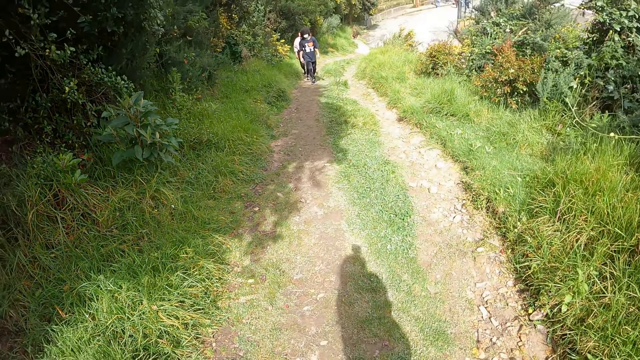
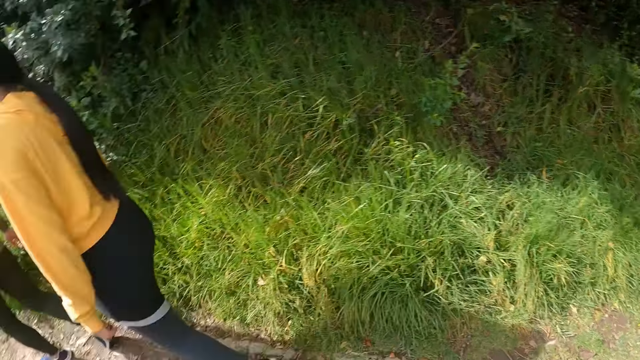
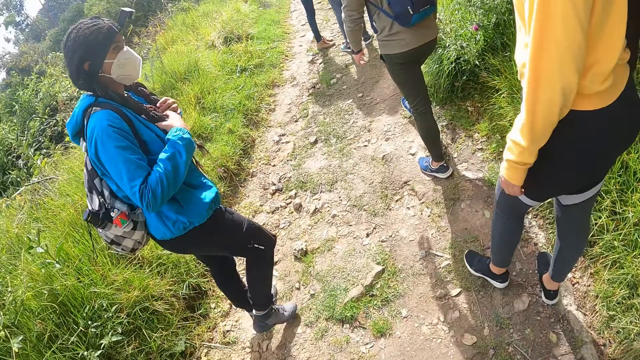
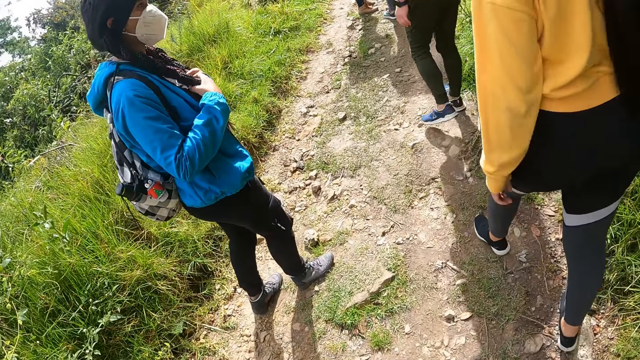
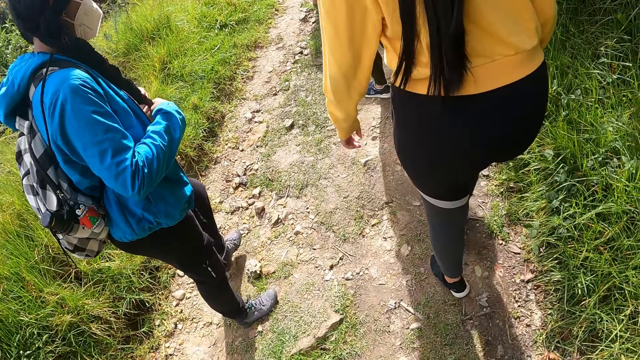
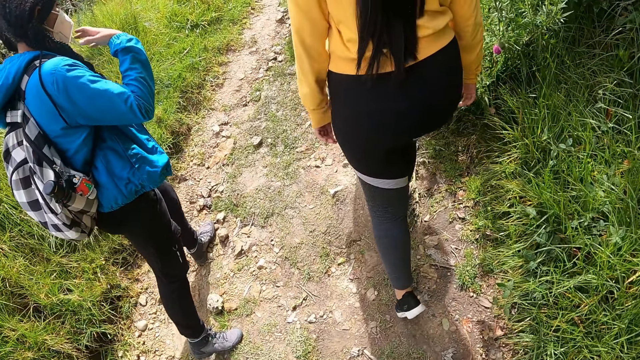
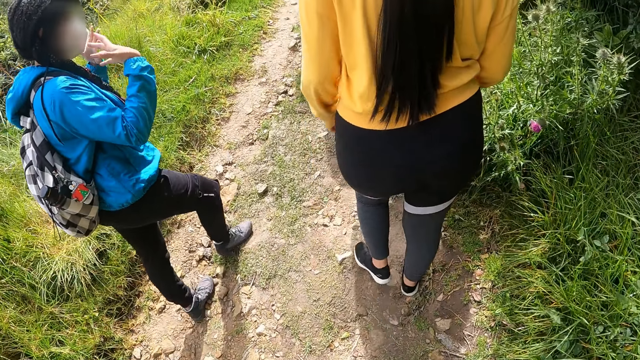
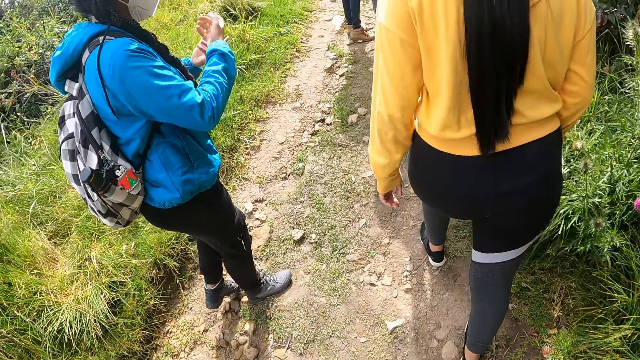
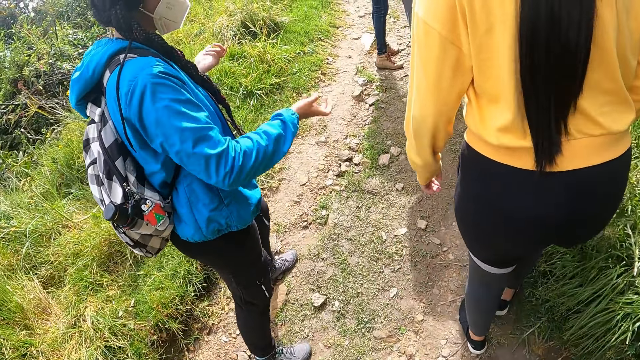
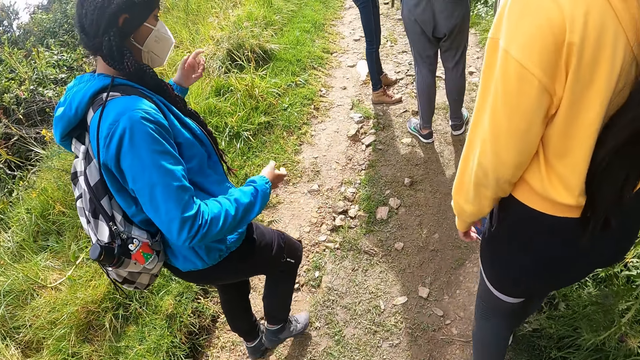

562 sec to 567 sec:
The camera wearer looks behind.

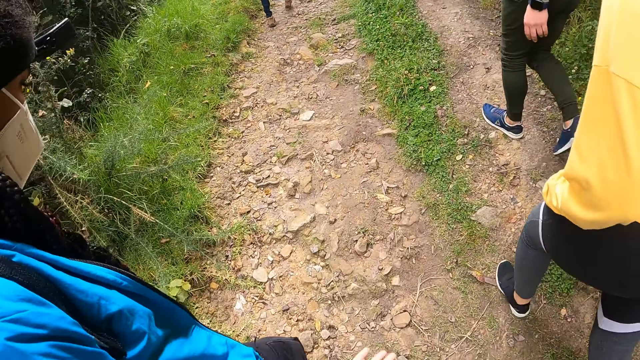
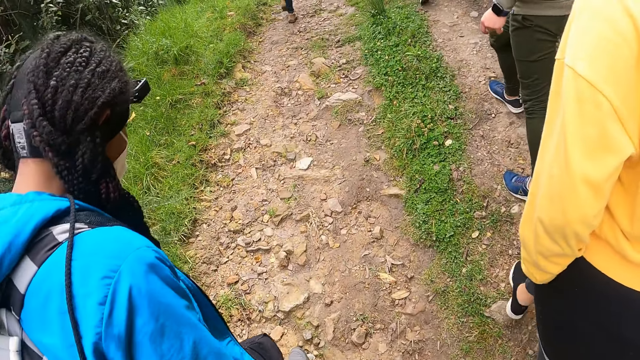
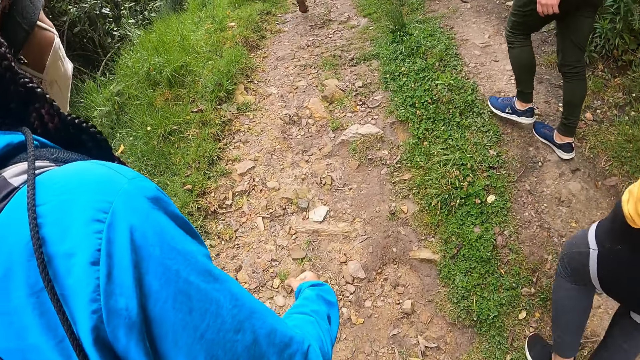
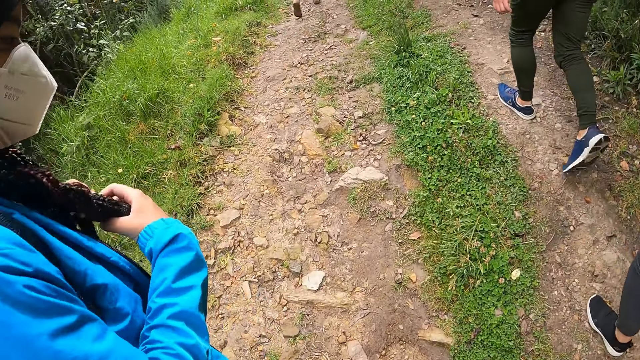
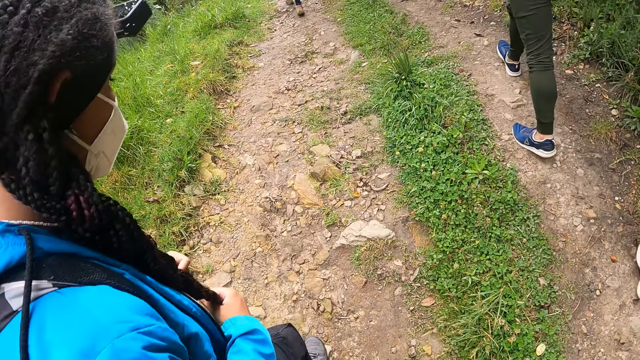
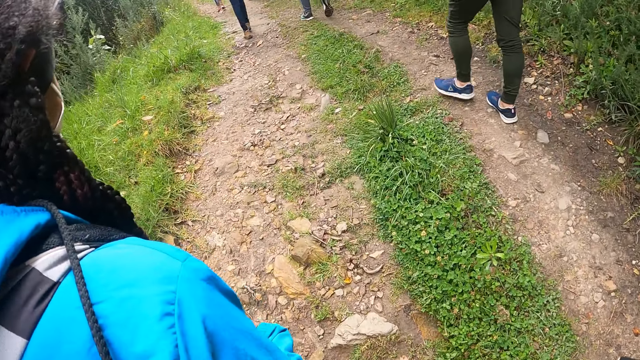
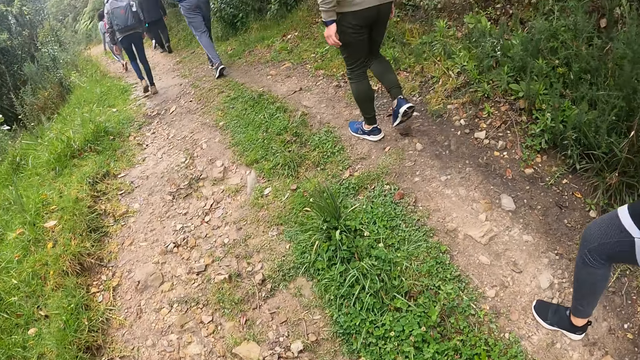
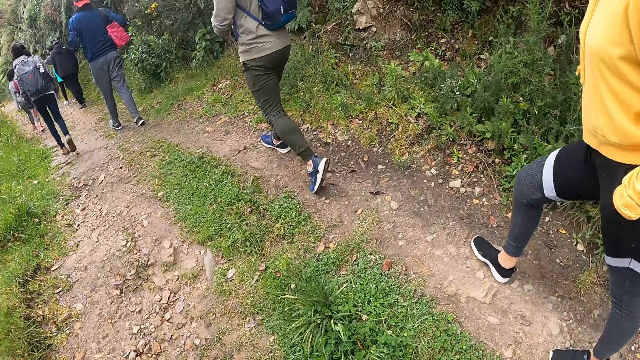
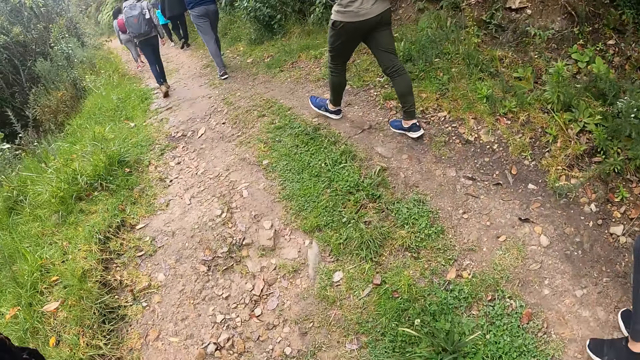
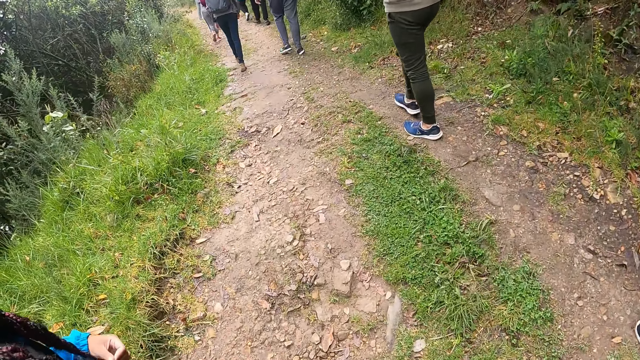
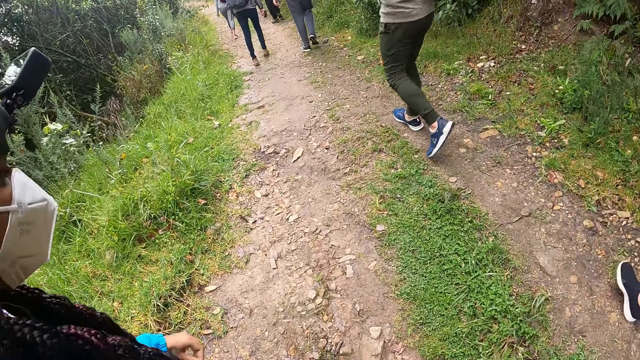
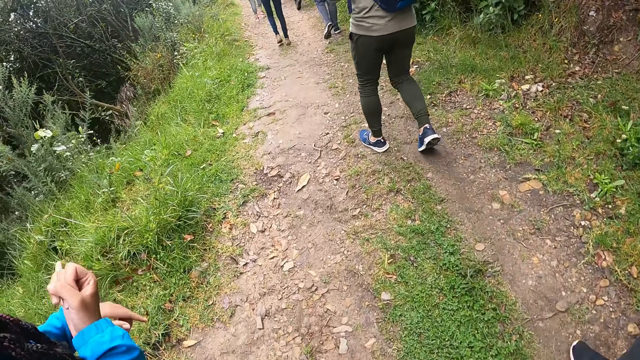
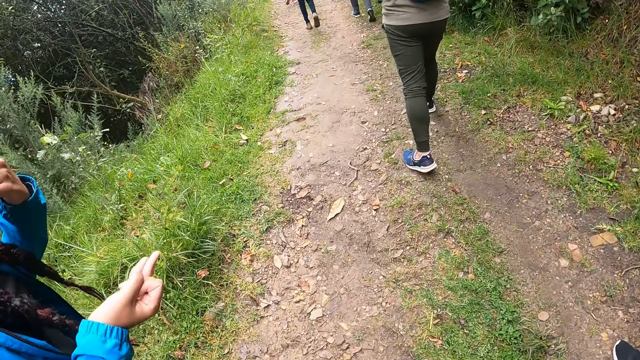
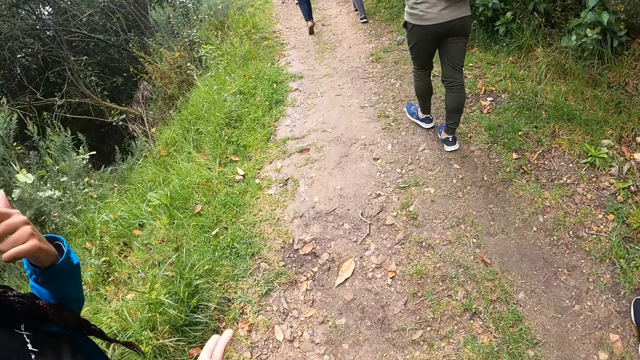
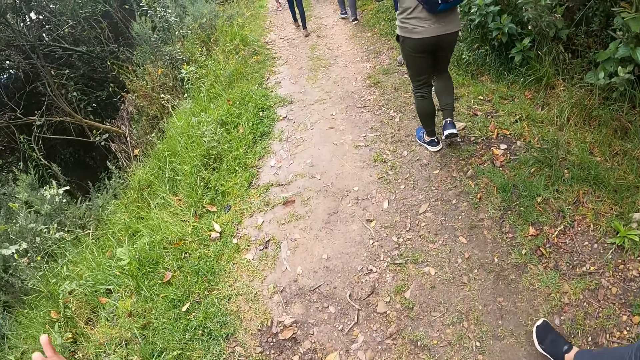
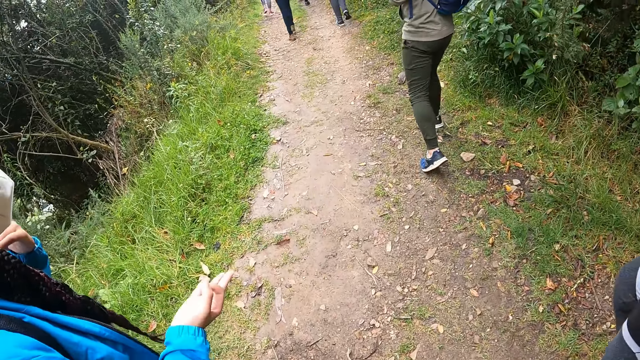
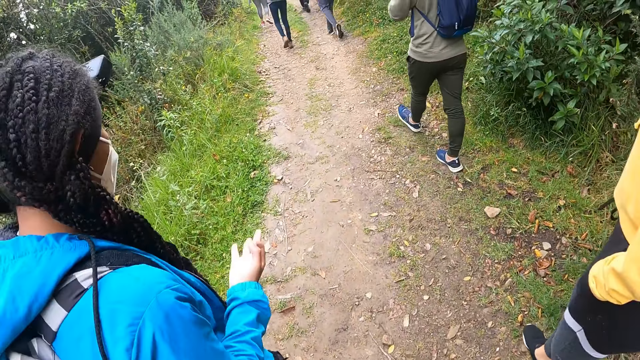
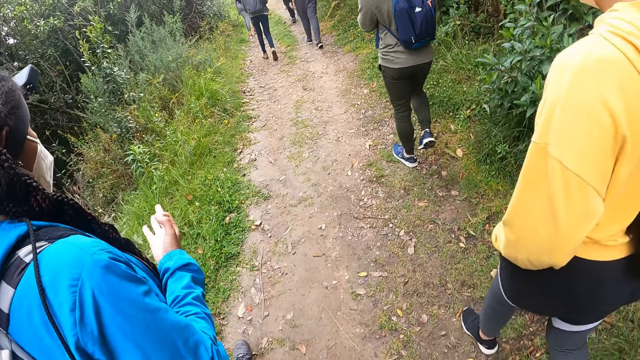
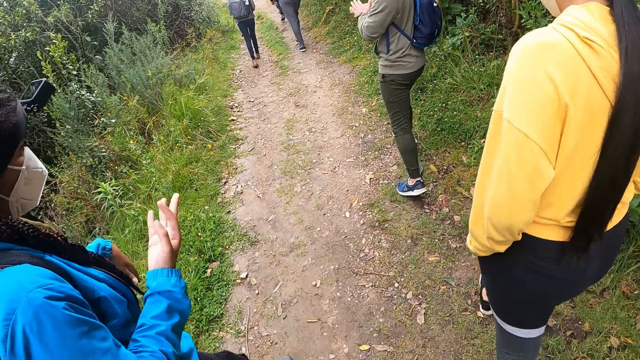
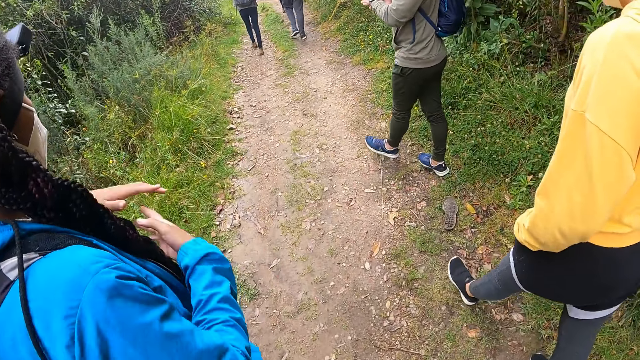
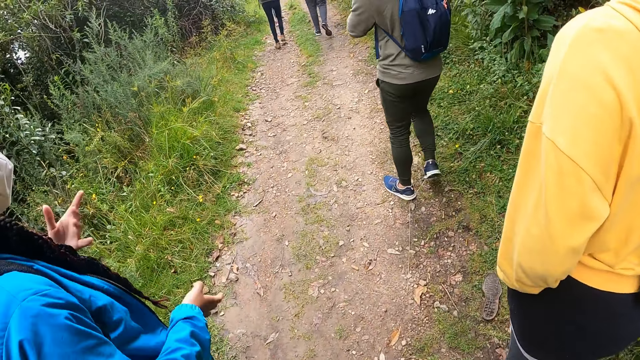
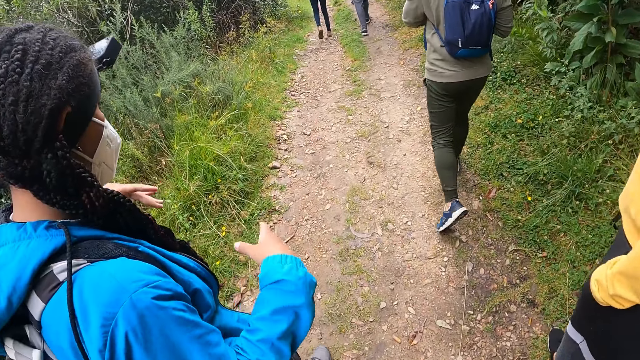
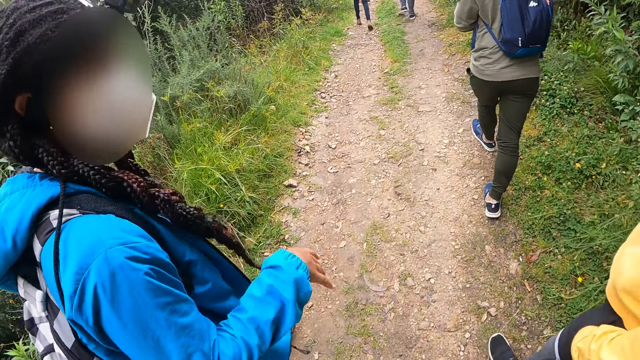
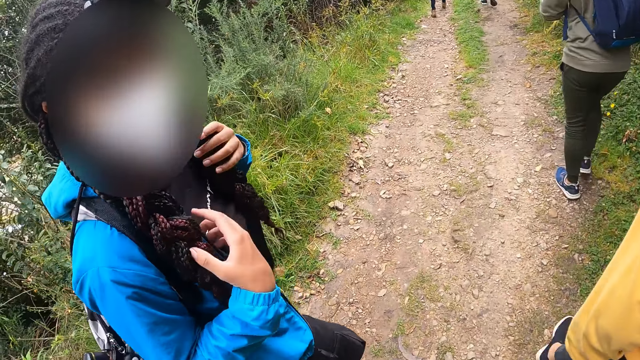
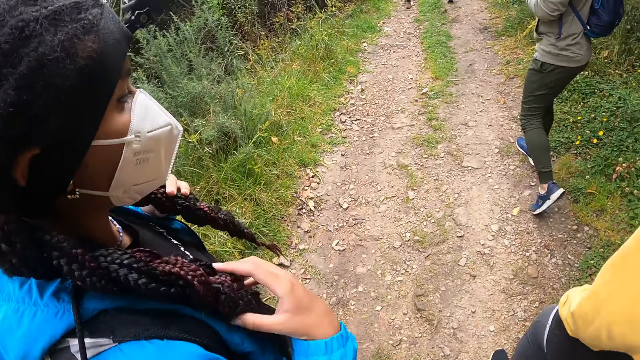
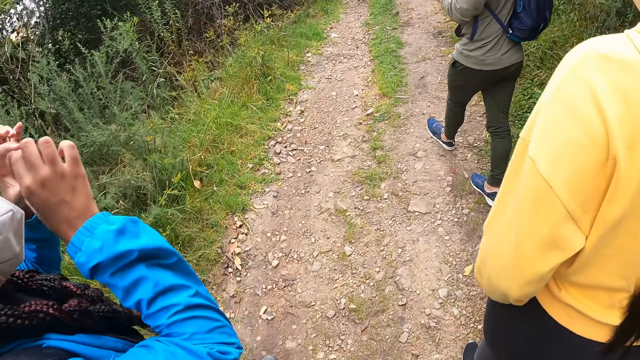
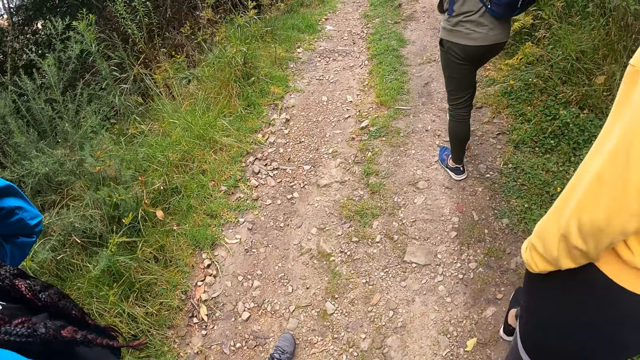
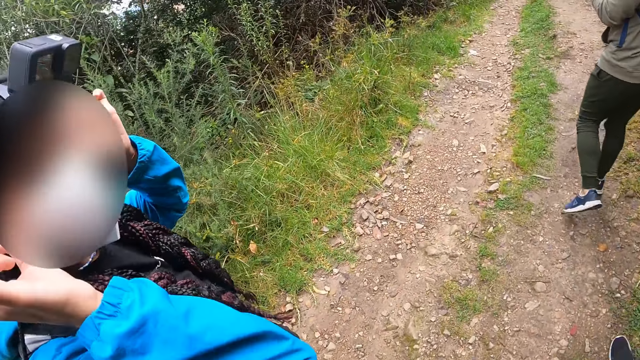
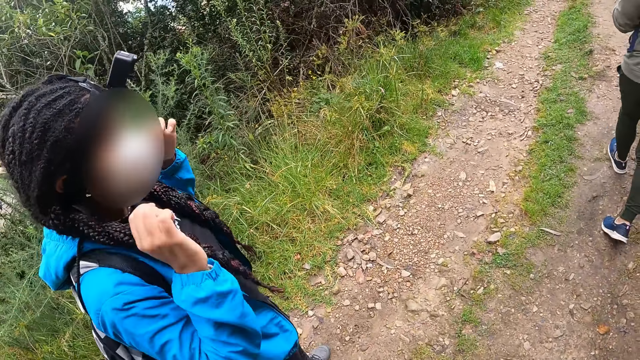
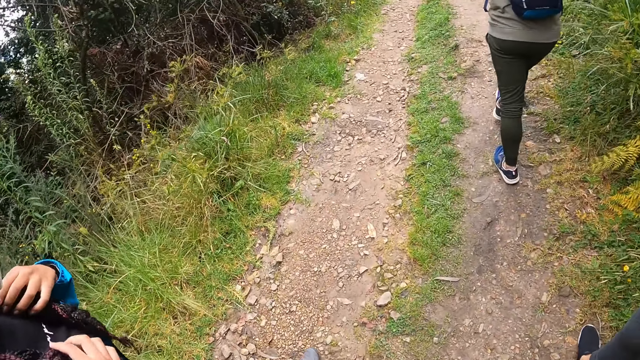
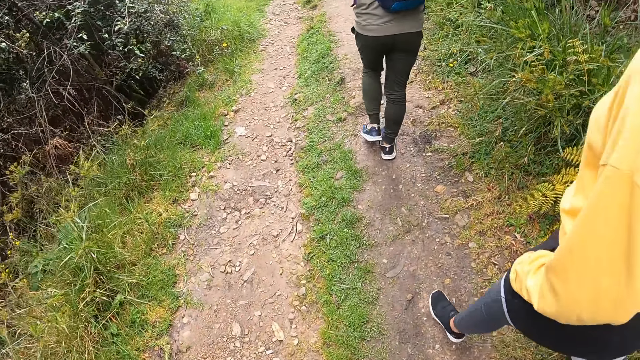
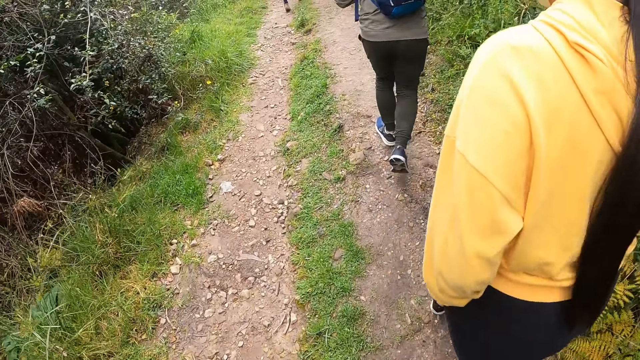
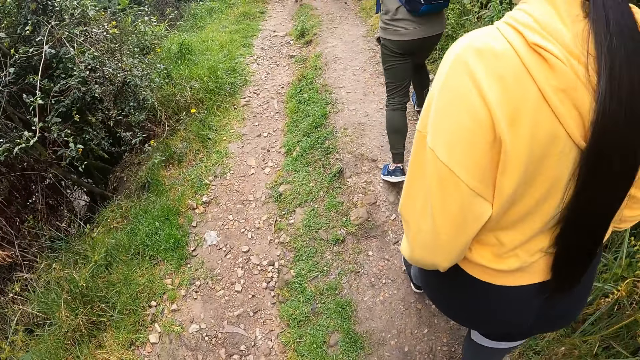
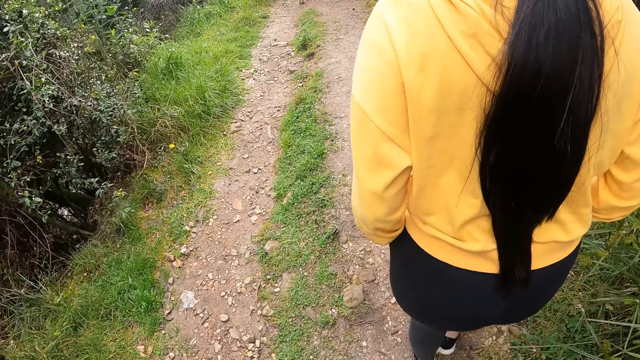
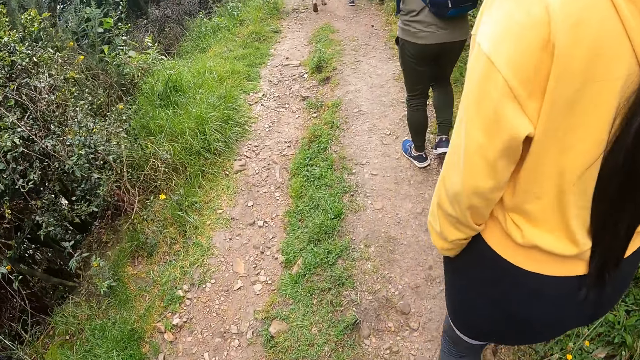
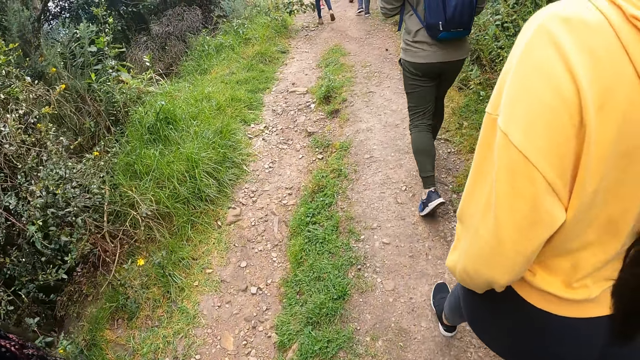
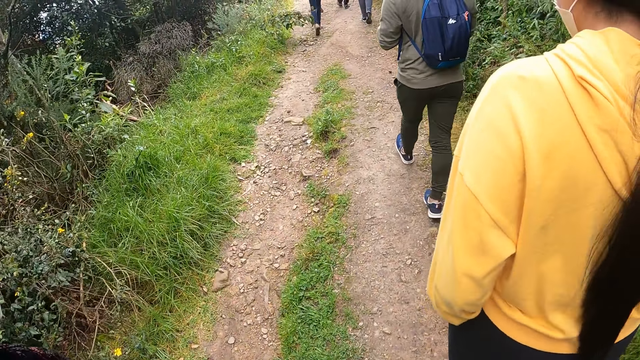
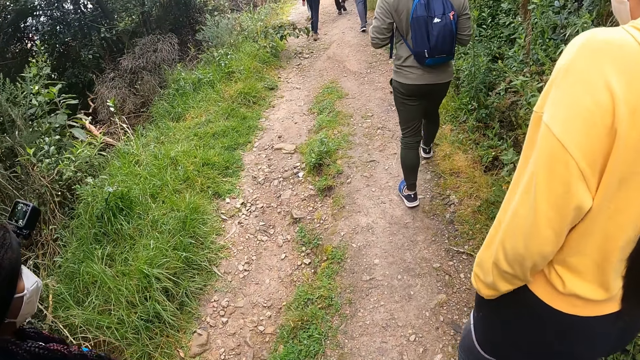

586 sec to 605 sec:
A woman holds her braids with her hands. The woman touches her braids with her hands, adjusts a mask on her face with her hands, and holds her braids with her hands.
